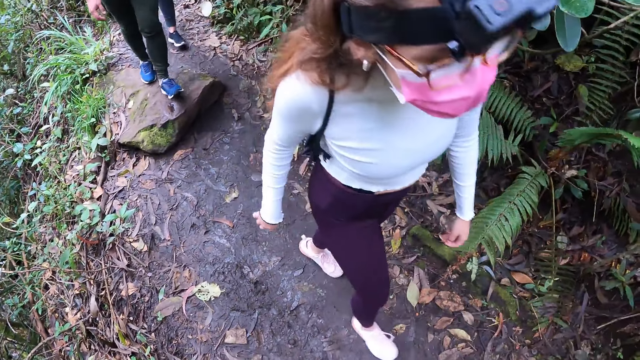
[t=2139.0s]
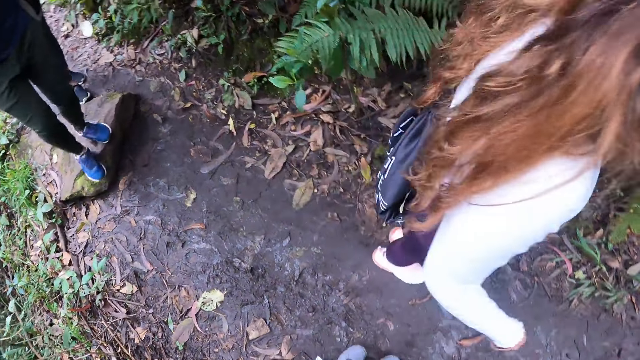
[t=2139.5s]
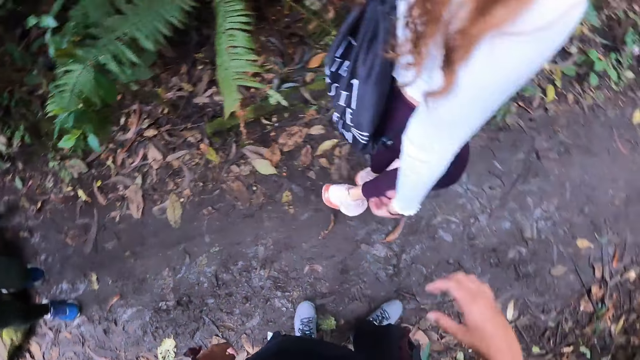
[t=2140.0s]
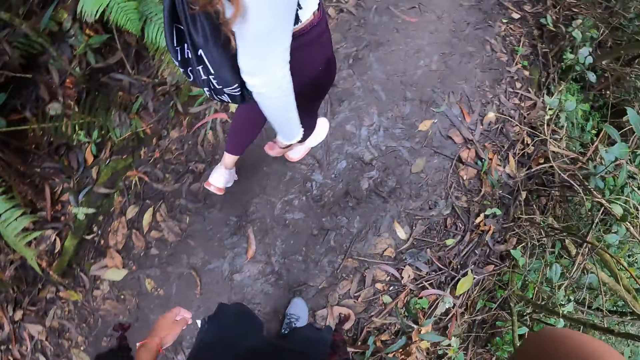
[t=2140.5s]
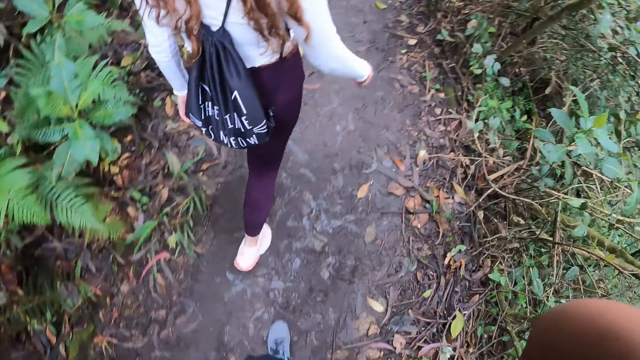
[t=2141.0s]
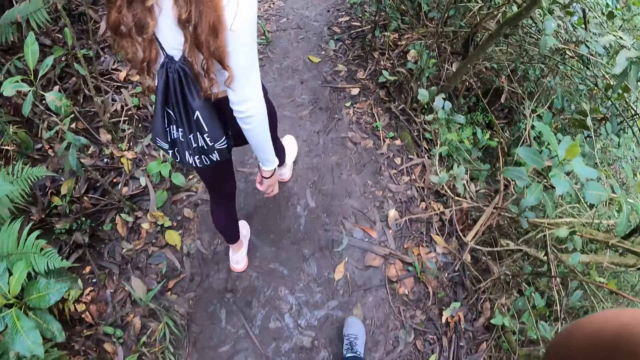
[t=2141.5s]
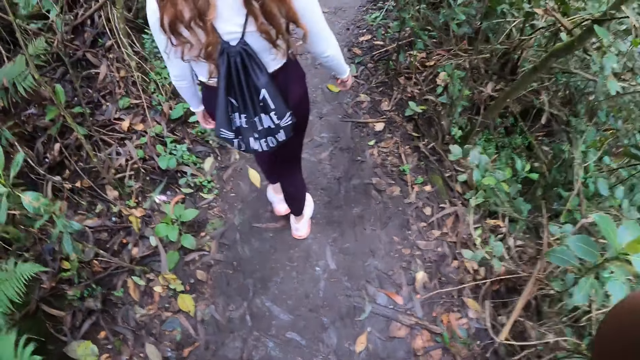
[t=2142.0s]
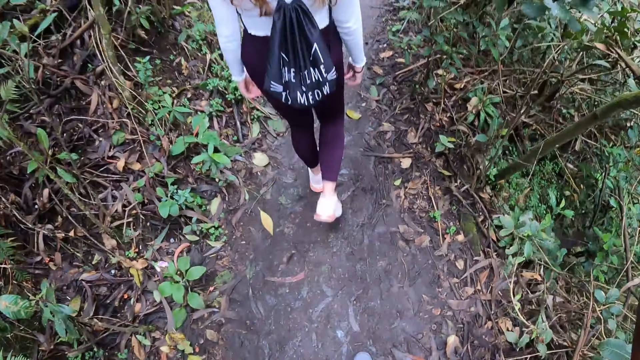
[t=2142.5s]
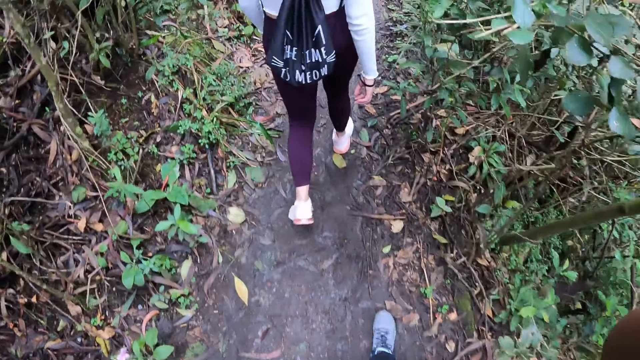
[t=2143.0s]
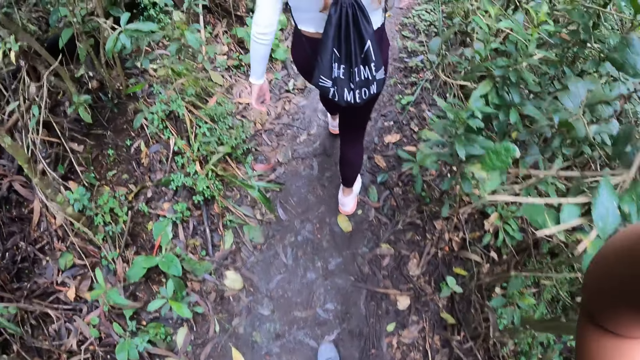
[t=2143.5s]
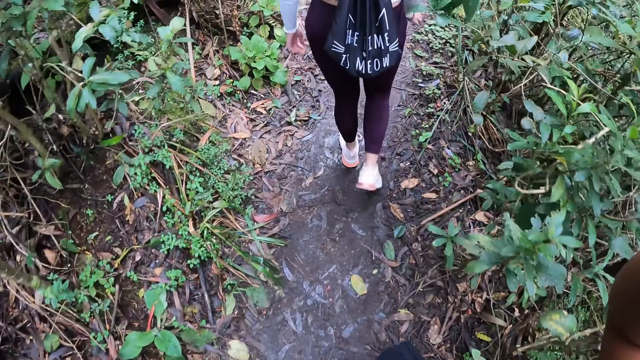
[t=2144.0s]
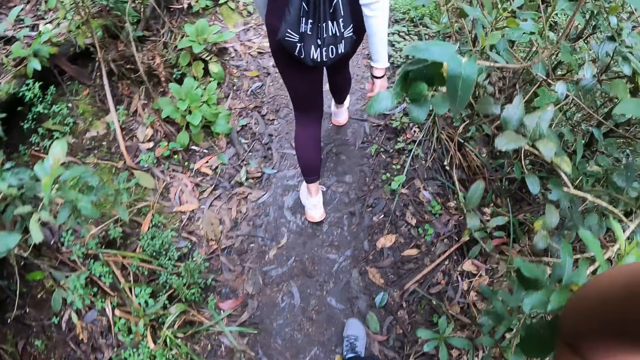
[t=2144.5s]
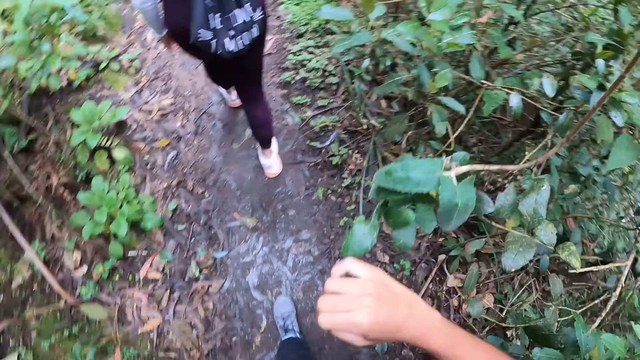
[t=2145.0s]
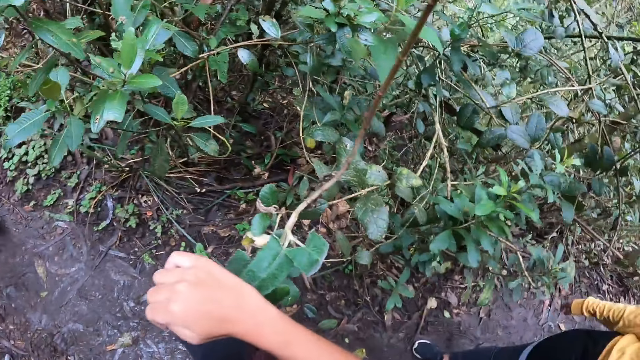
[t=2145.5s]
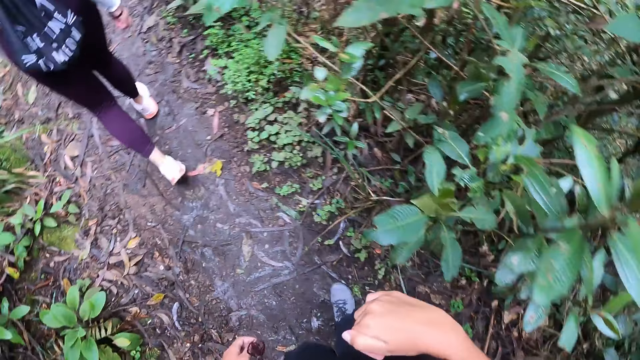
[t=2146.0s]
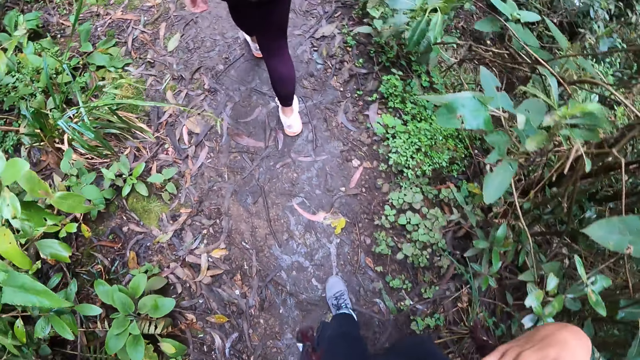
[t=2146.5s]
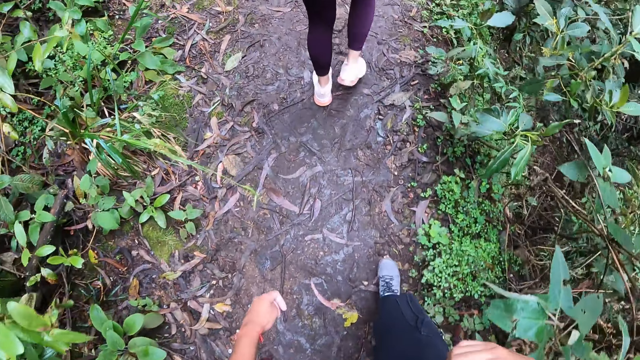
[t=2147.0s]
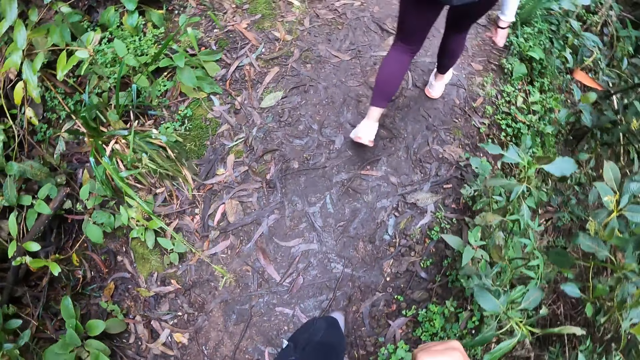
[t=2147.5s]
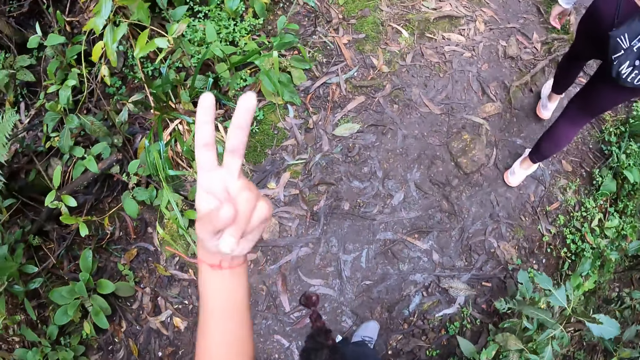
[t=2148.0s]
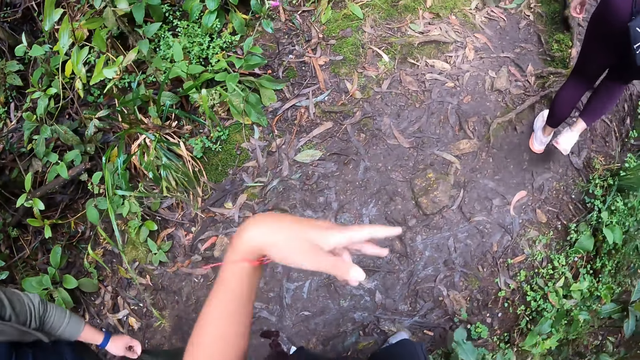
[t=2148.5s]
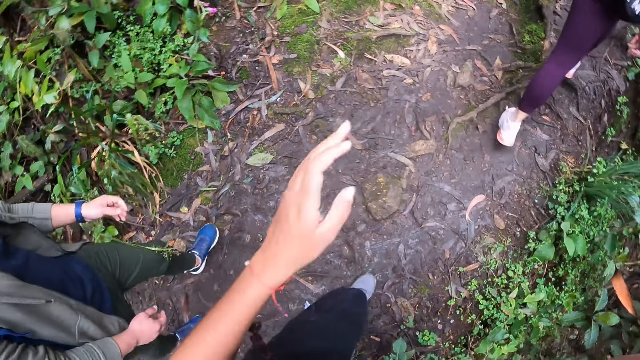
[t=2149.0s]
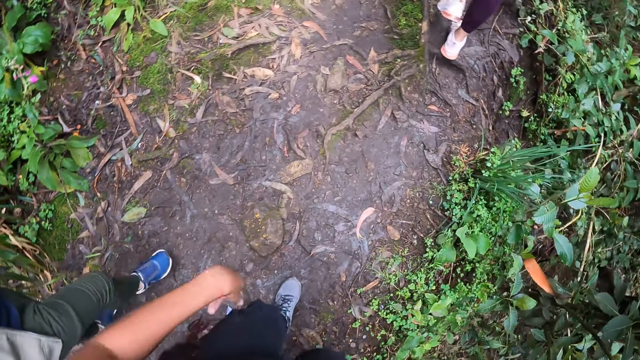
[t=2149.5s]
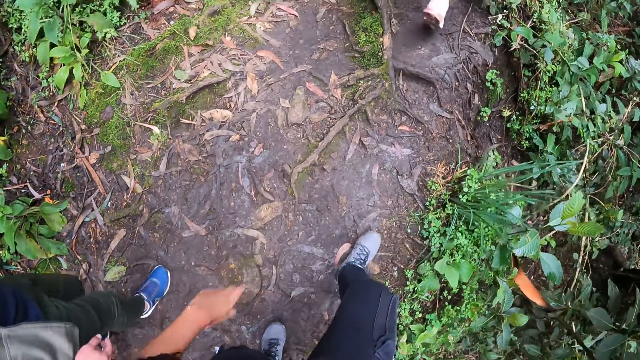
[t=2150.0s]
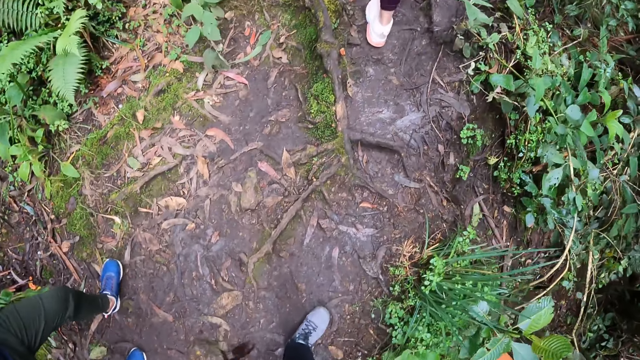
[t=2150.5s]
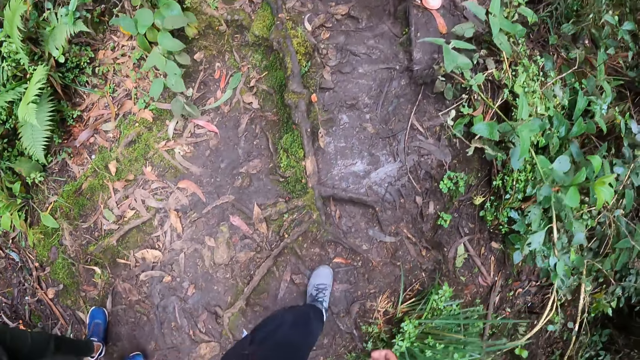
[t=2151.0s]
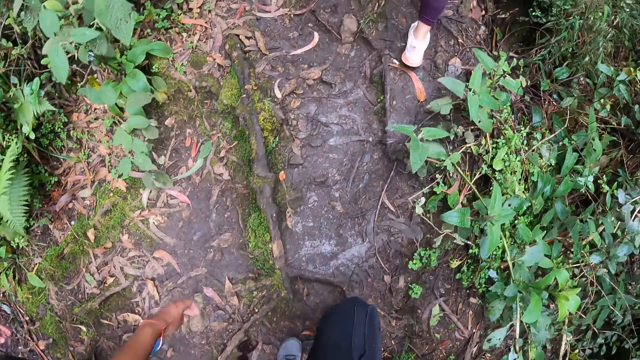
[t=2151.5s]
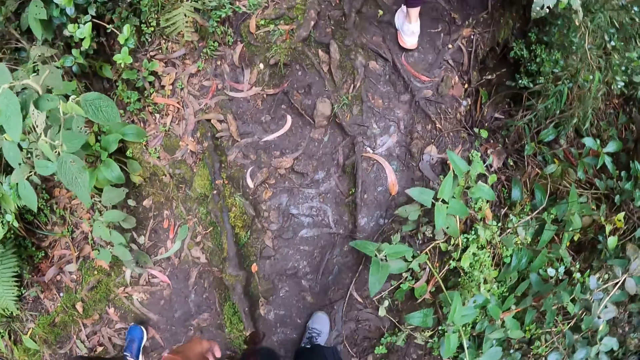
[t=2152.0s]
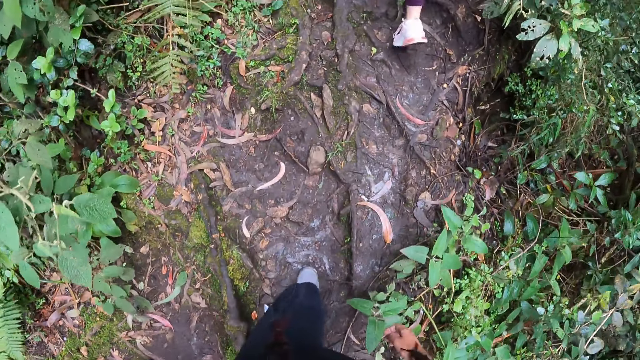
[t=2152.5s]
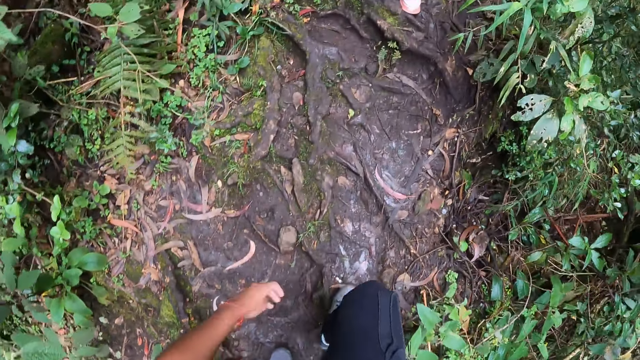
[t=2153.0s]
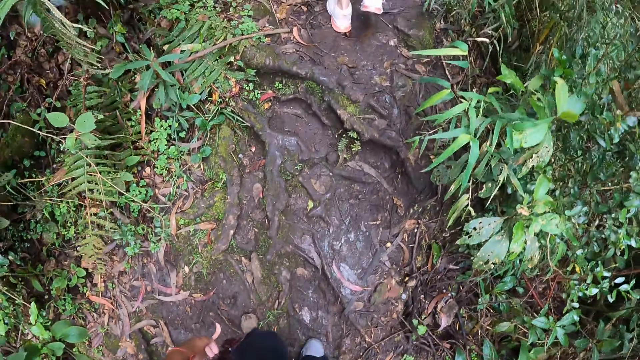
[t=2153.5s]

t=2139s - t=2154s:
The camera wearer turns back. She hikes up the mountain. She turns. She turns back. She holds her hair with her right hand. She makes a sign with her left hand. She gesticulates with her left hand. She walks.

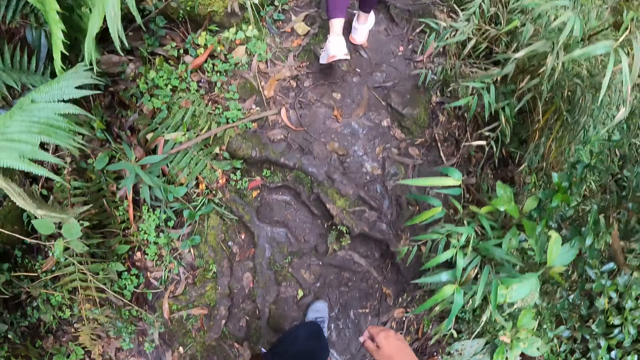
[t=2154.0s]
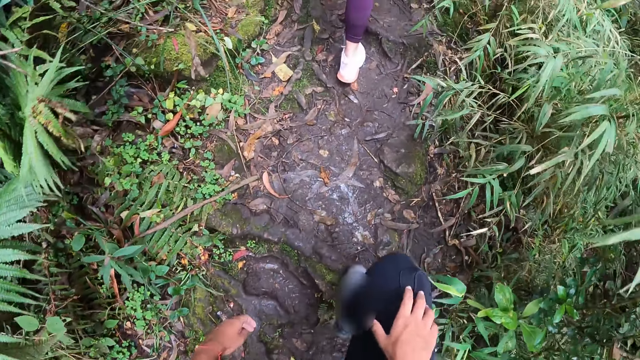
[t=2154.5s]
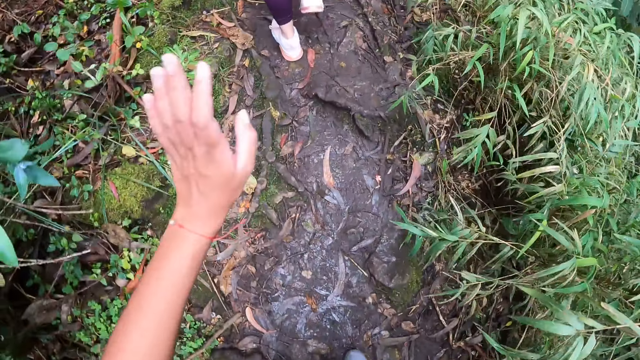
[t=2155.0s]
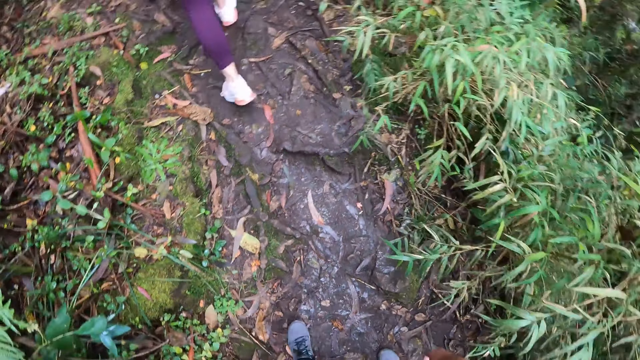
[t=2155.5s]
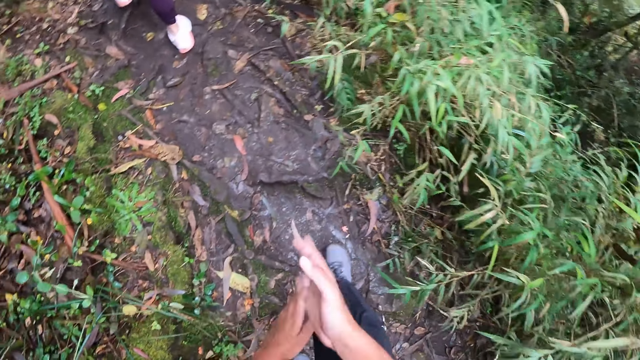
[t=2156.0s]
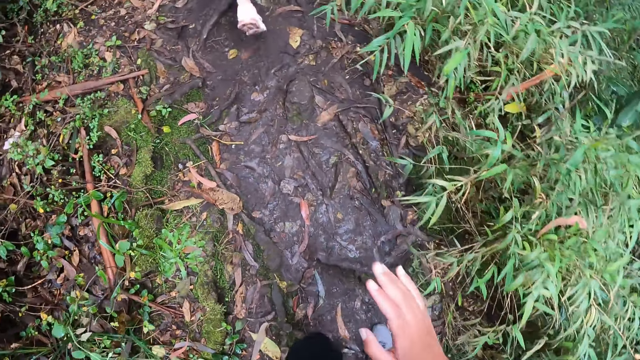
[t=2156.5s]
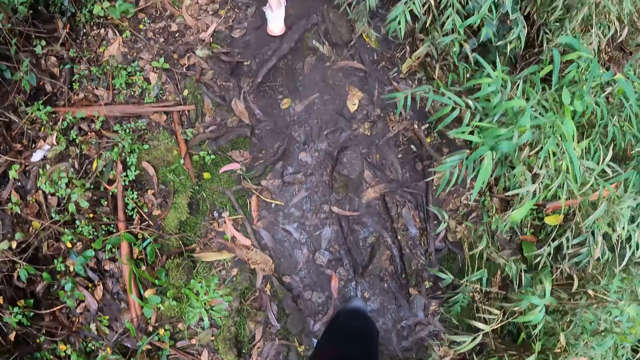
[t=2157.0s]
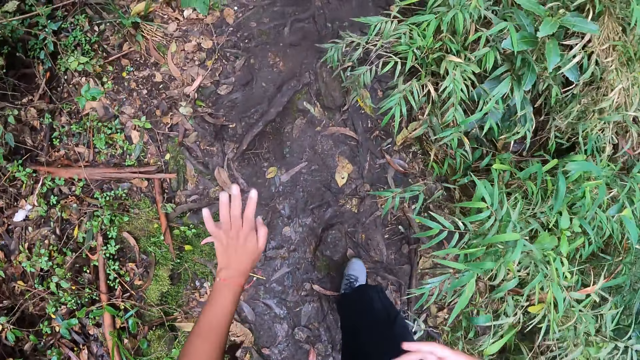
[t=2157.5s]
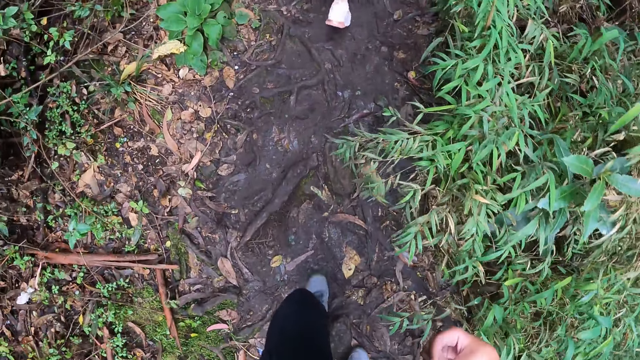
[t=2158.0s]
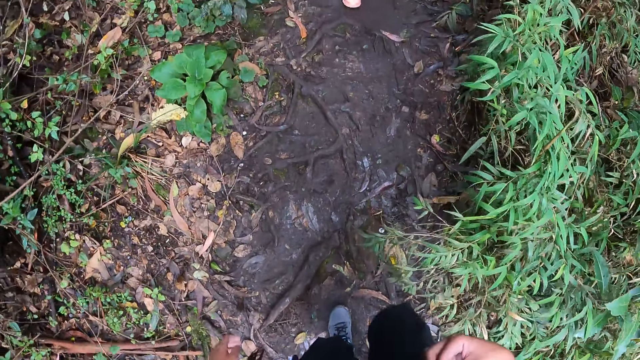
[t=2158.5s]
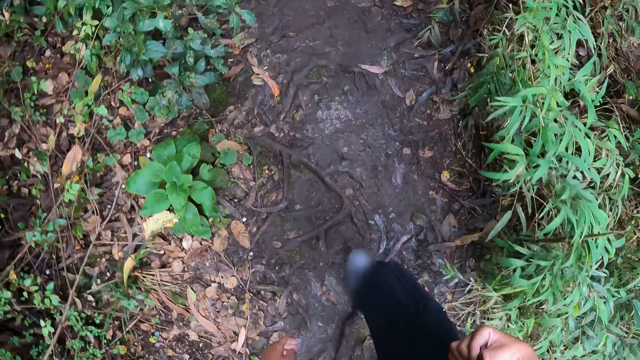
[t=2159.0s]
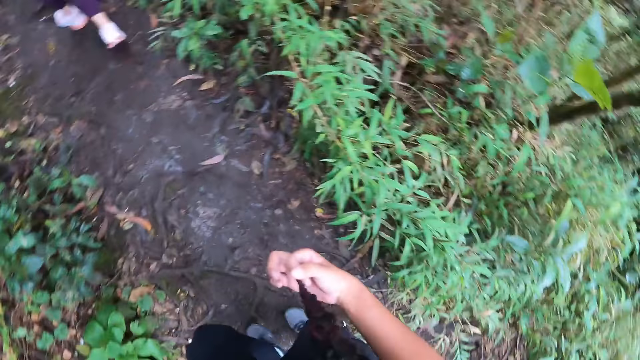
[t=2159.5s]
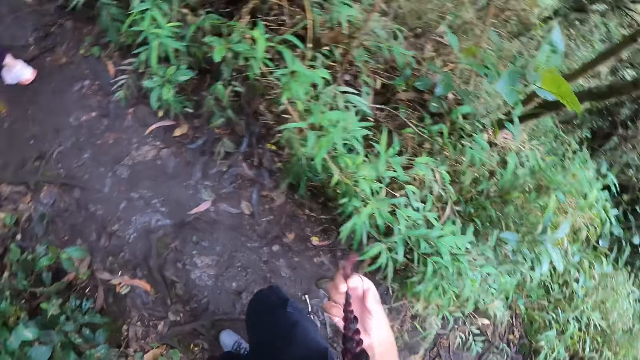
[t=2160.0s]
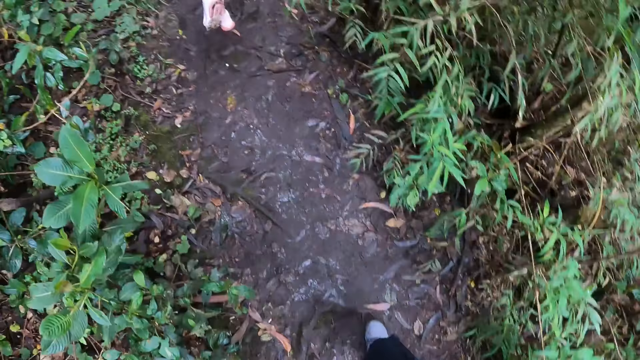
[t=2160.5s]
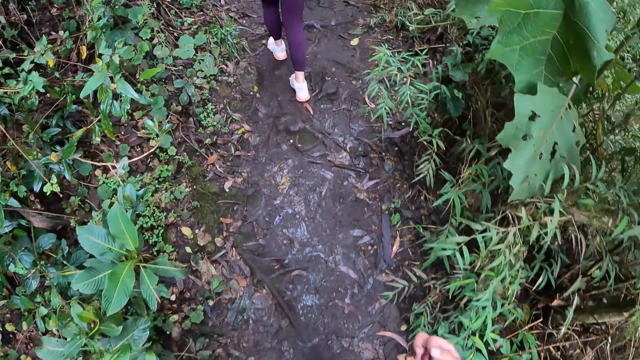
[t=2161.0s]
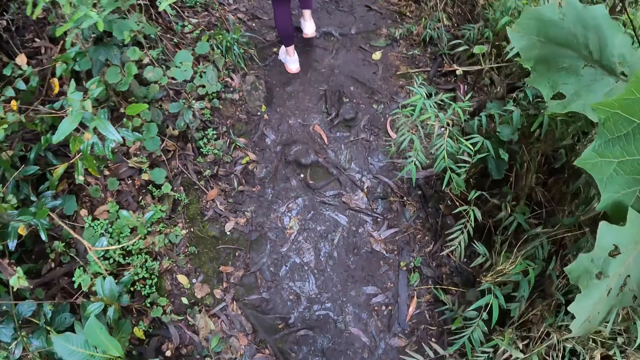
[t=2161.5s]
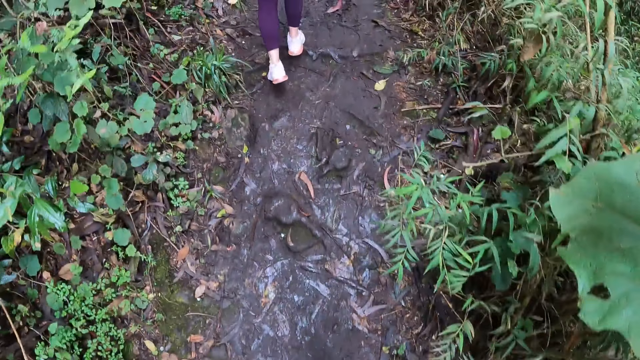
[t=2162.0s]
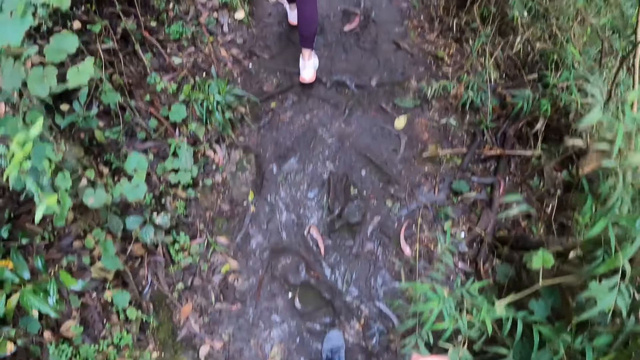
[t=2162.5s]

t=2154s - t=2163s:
The camera wearer places her right hand on her right knee. She claps her hands together. She holds her hair with her right hand.
